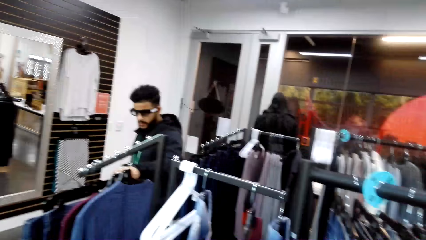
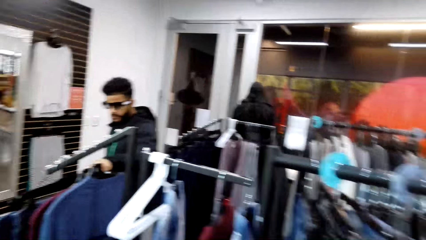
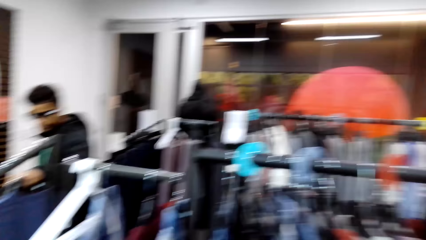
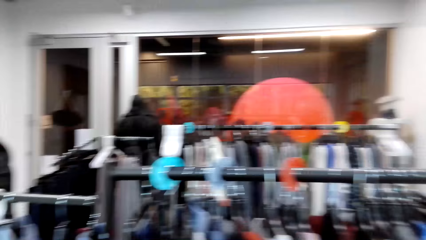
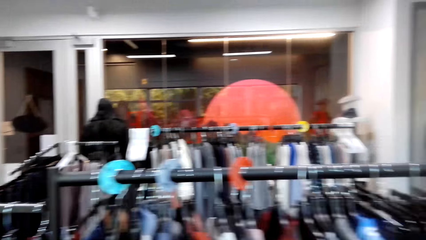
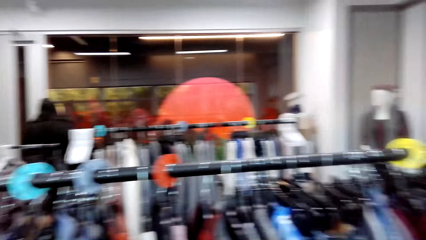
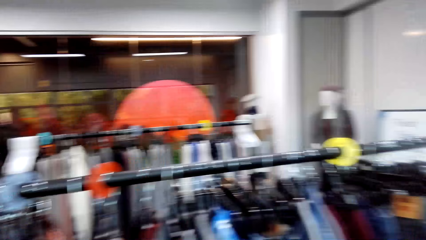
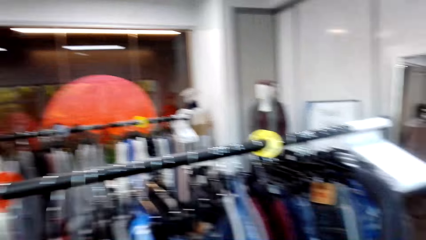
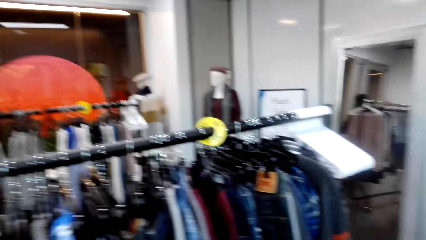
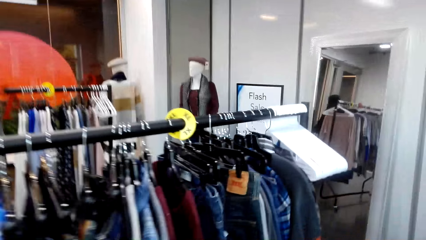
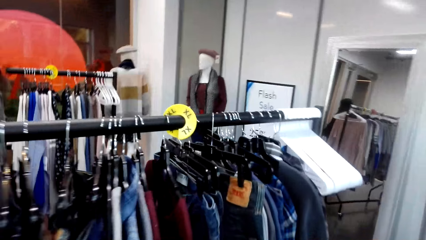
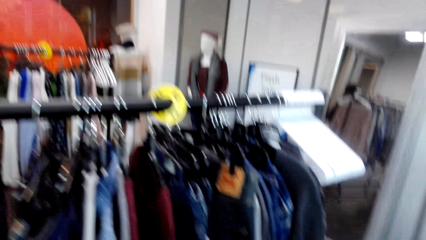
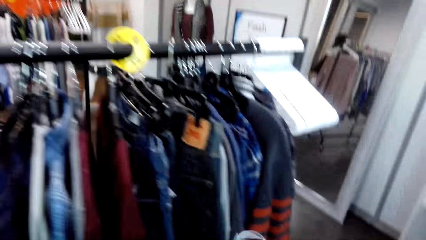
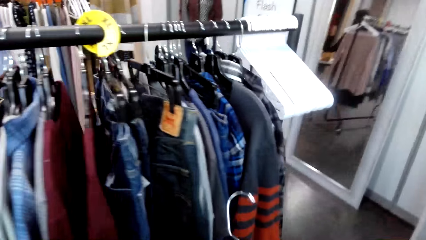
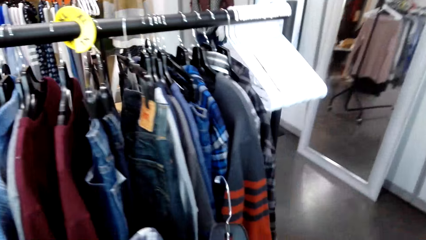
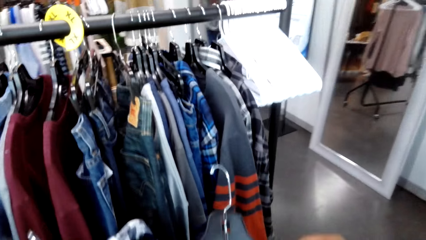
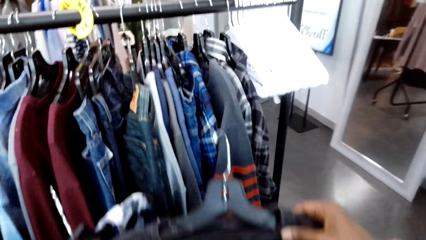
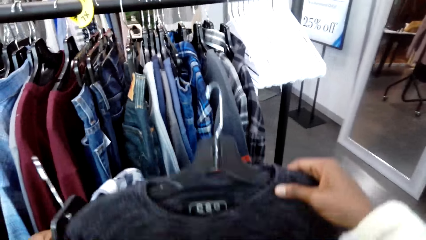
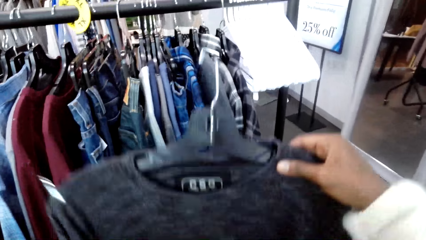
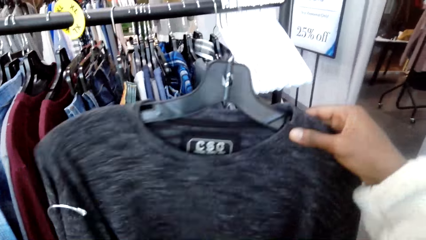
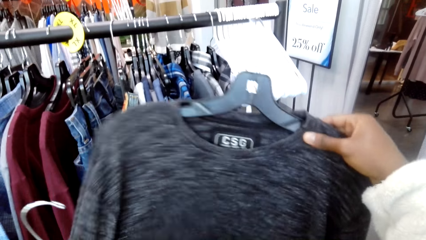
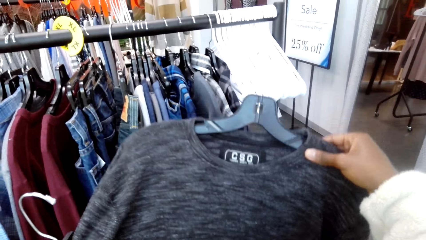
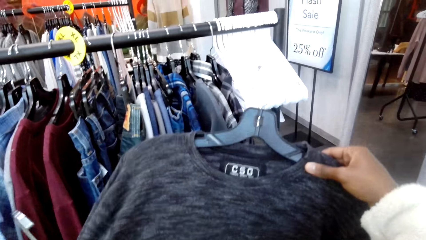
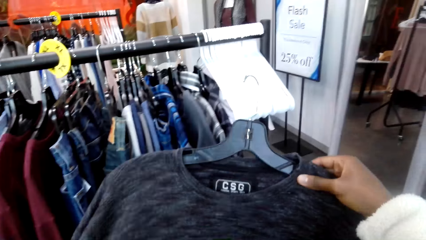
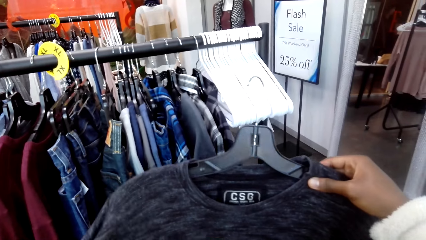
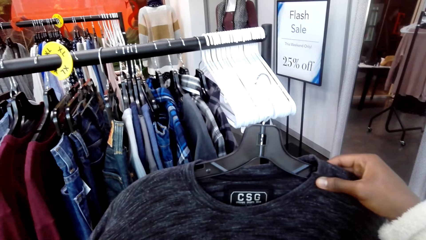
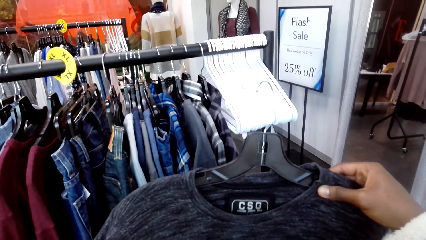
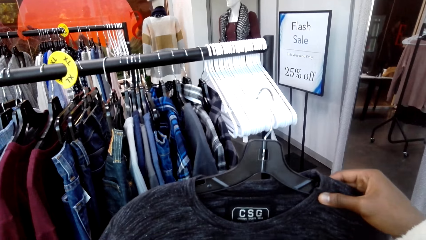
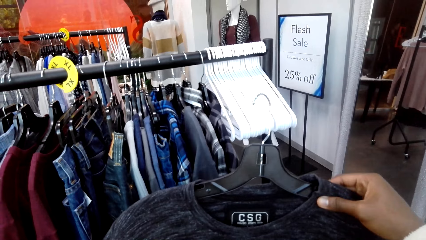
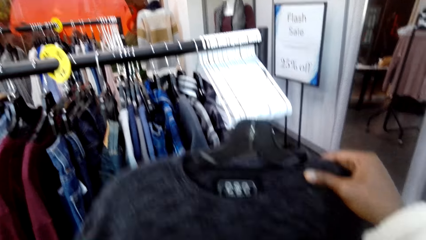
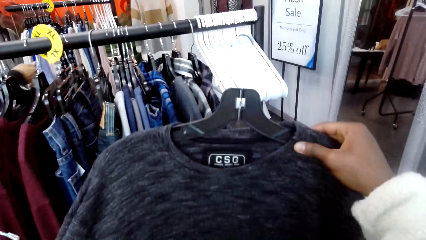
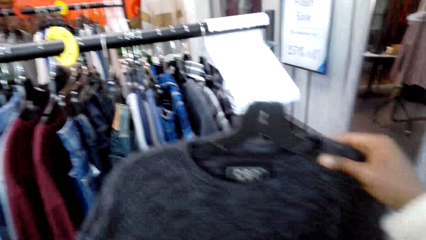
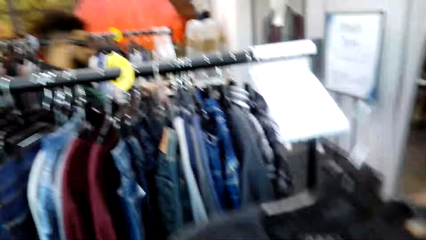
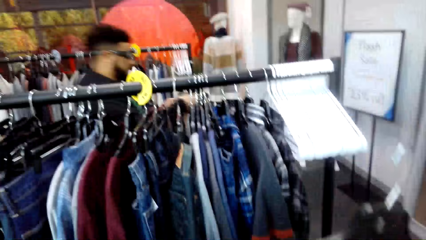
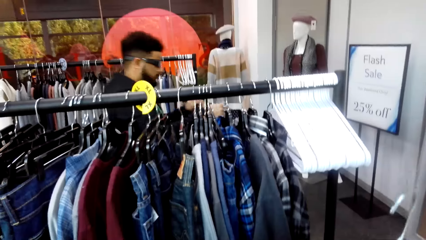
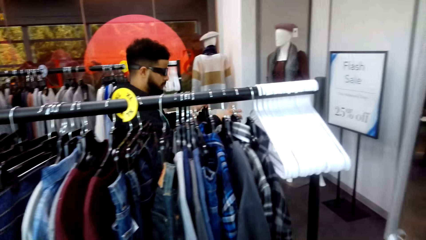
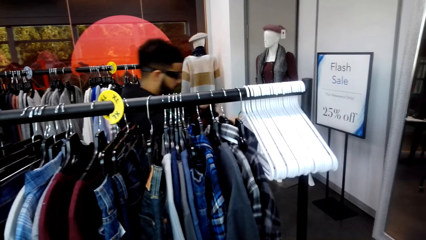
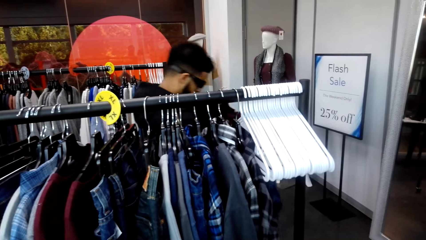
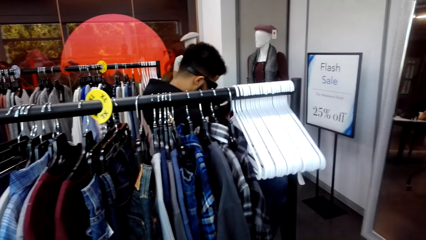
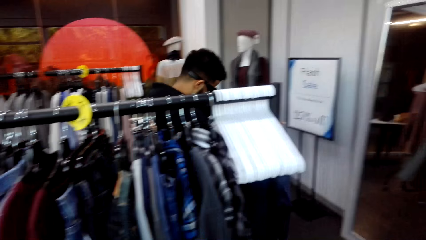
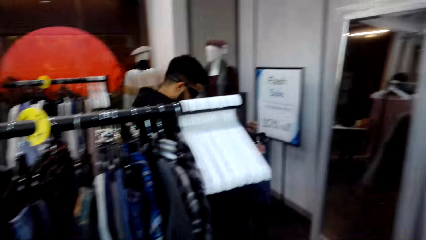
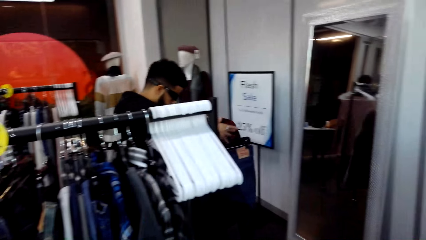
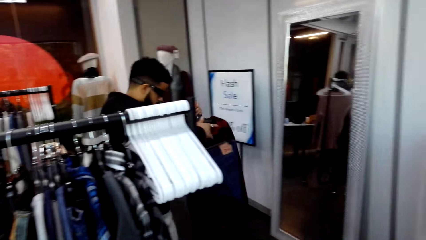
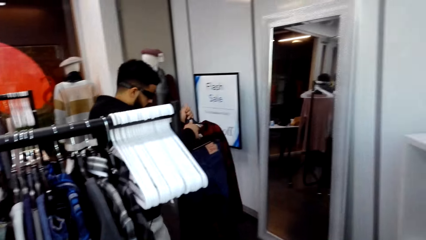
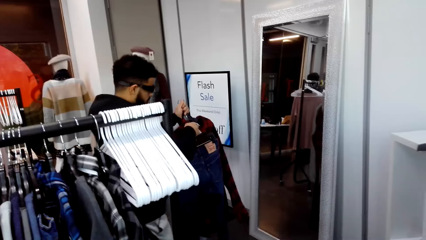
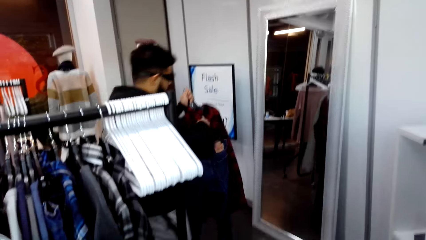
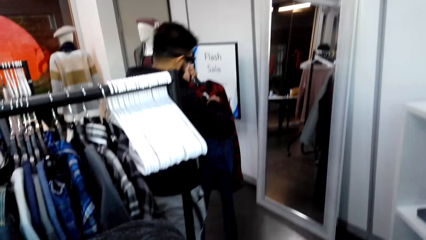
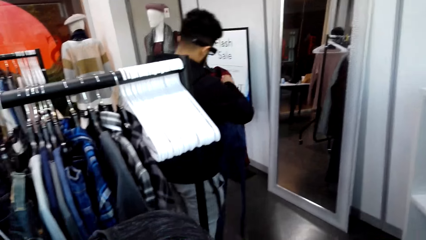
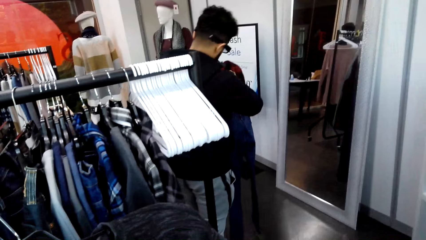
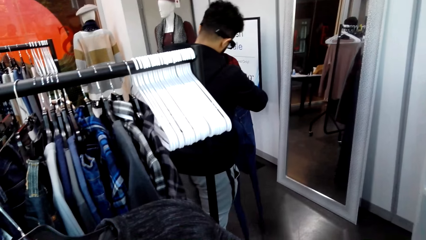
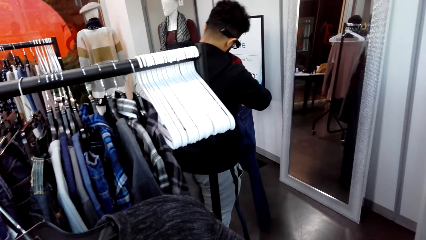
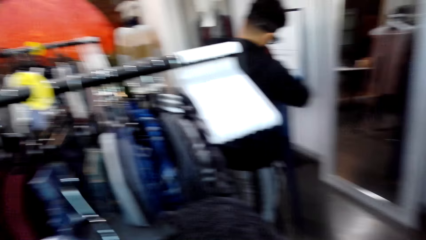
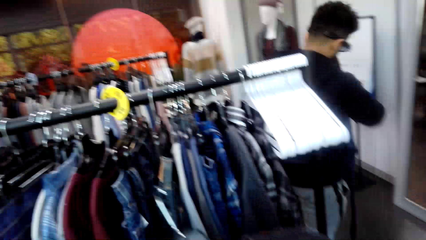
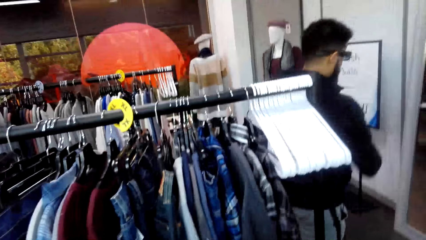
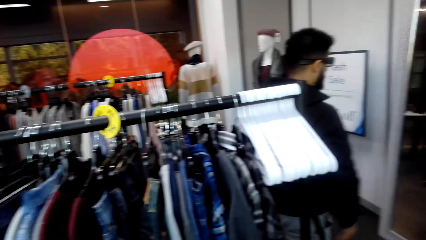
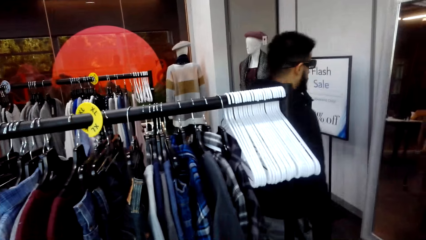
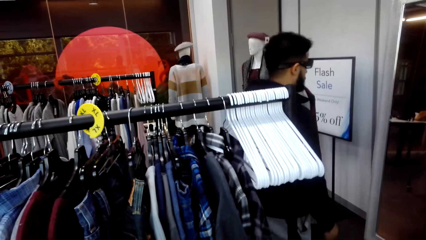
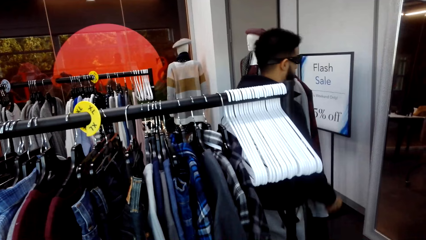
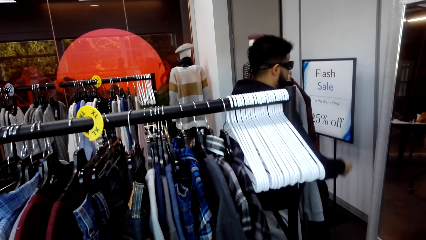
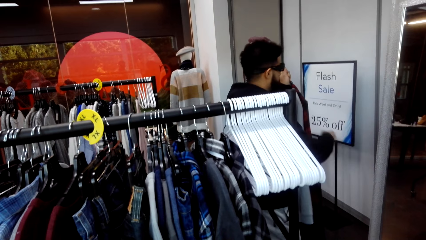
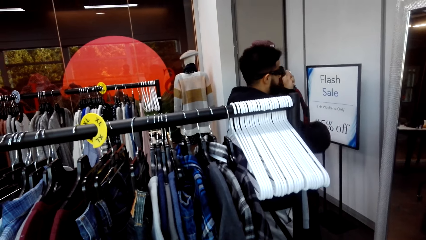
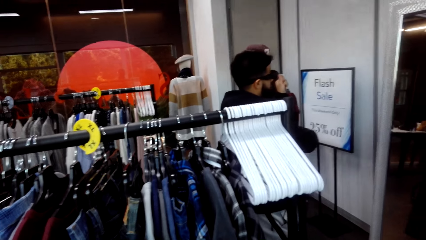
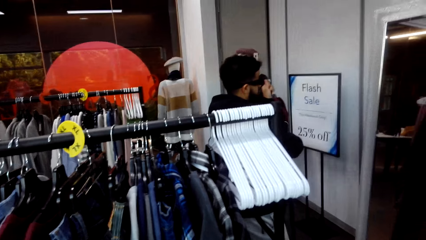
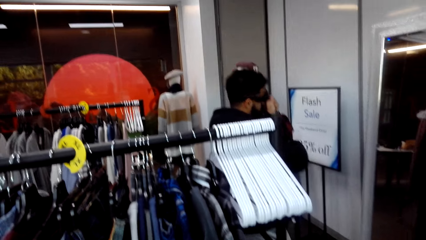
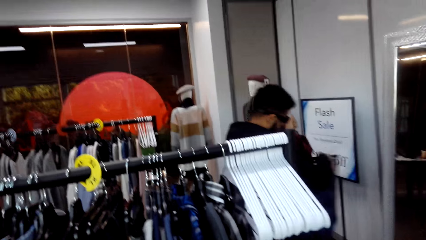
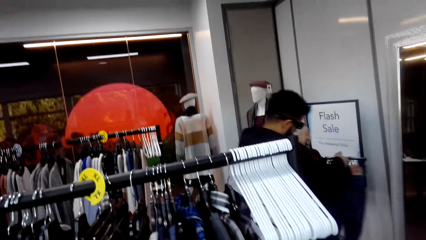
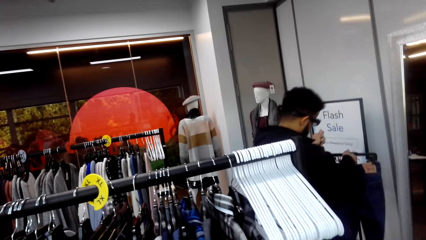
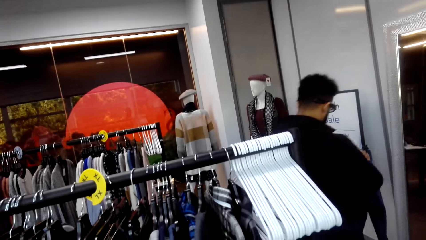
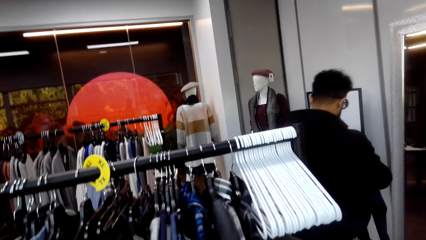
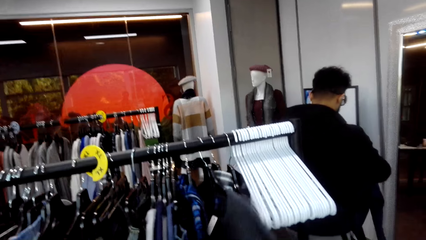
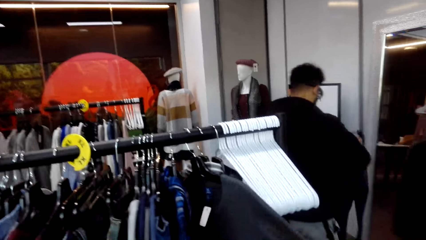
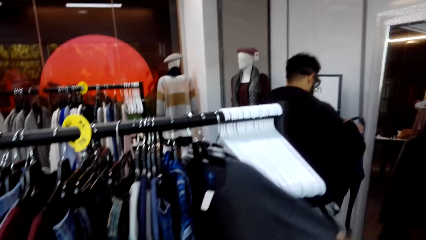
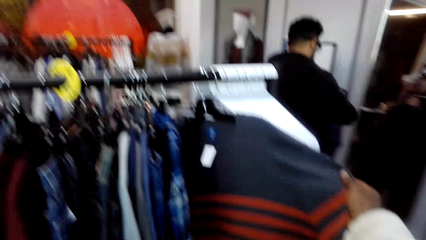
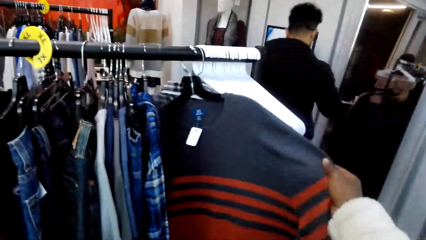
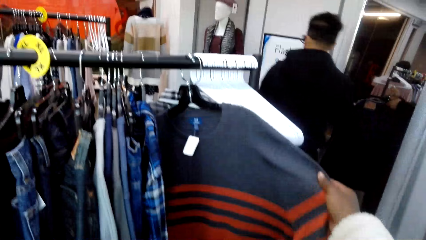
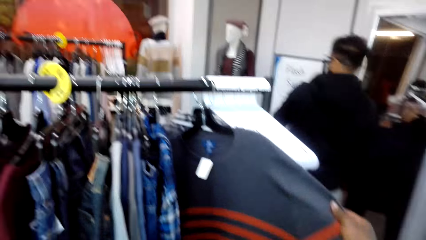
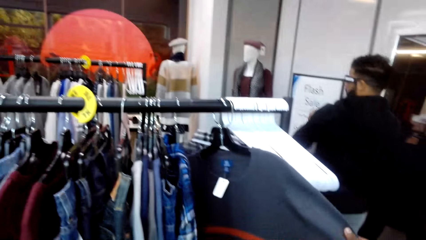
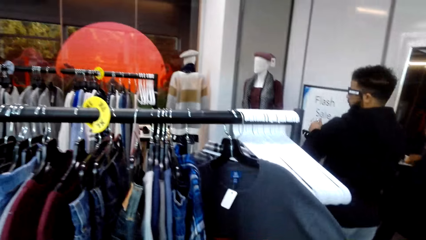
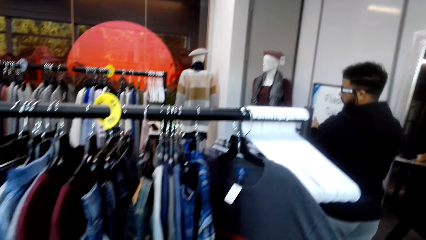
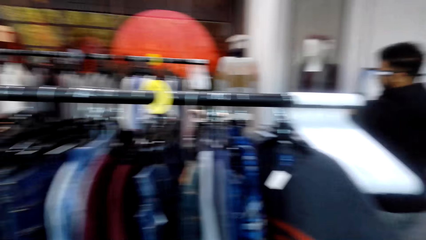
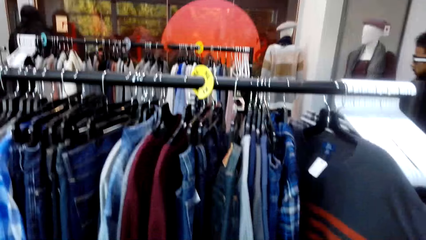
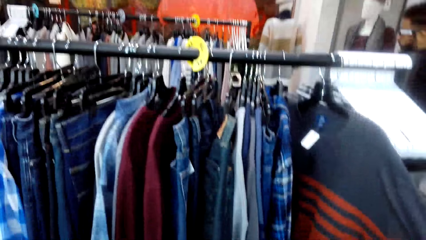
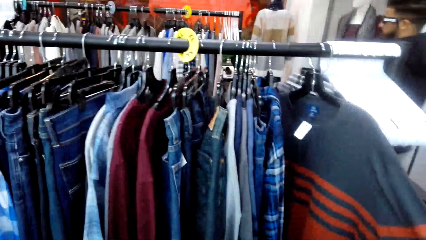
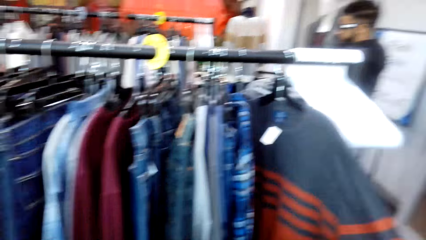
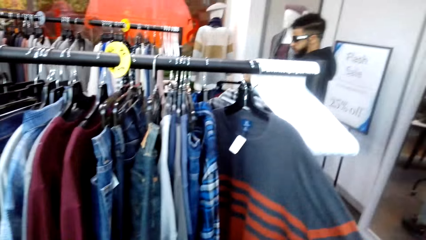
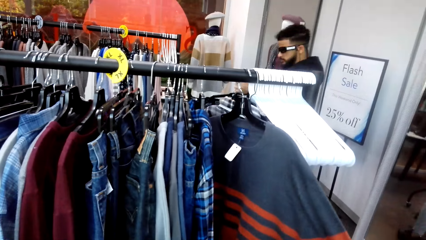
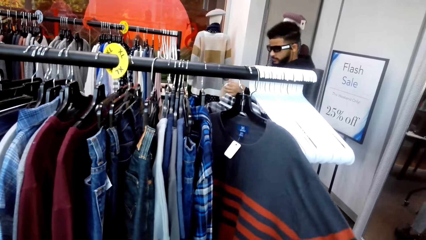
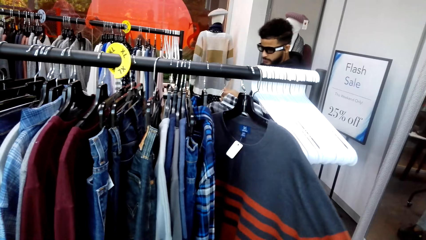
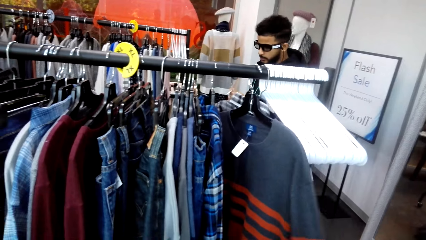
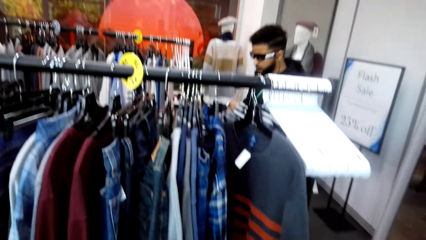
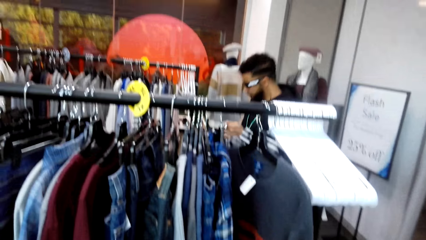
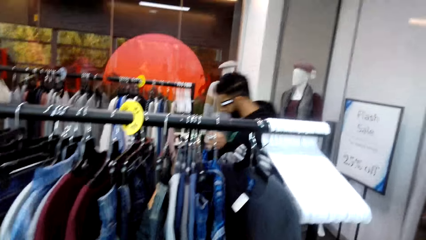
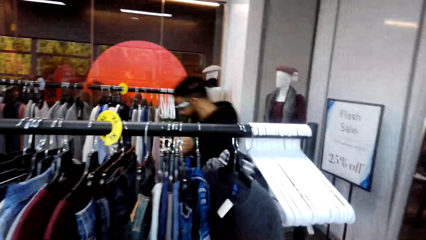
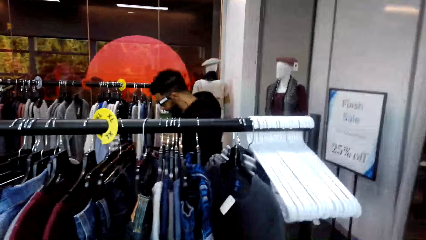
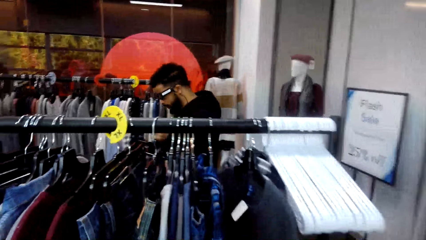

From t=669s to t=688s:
The camera wearer walks around the room. They examine the clothes. A man walks around the shop. The man holds a cloth. The camera wearer looks around the shop. They touch clothes on the stand.
